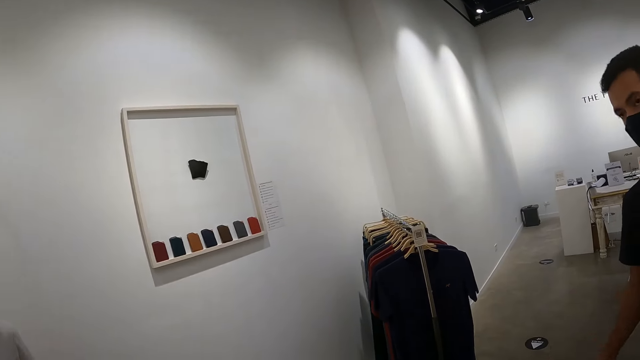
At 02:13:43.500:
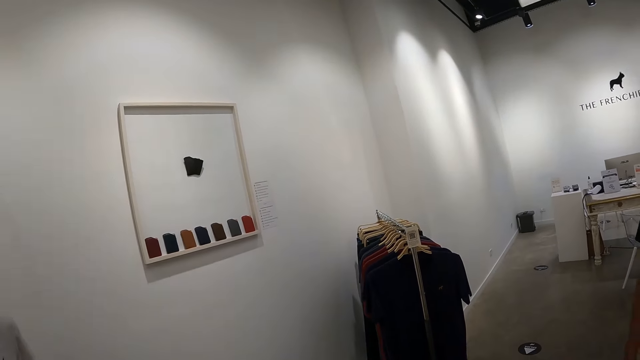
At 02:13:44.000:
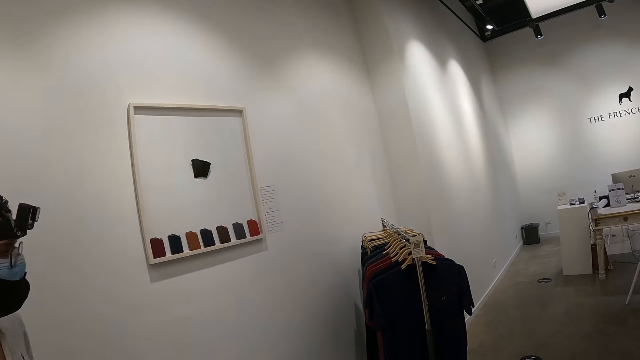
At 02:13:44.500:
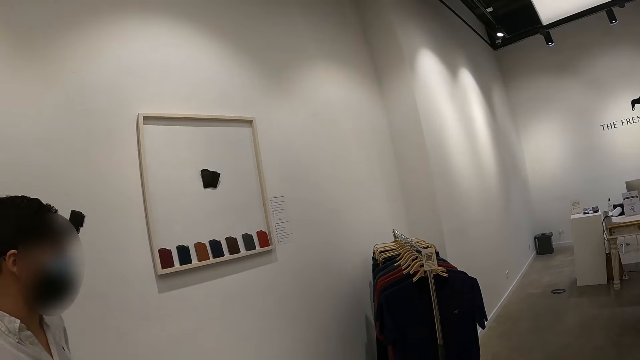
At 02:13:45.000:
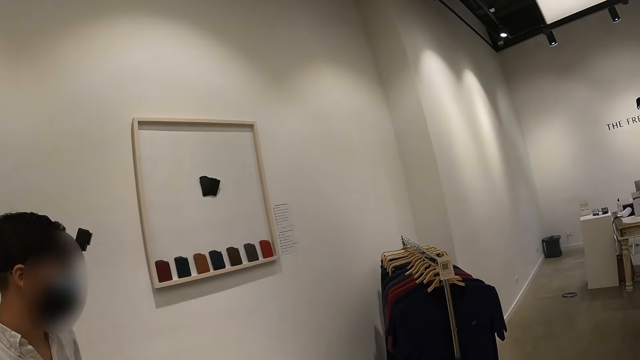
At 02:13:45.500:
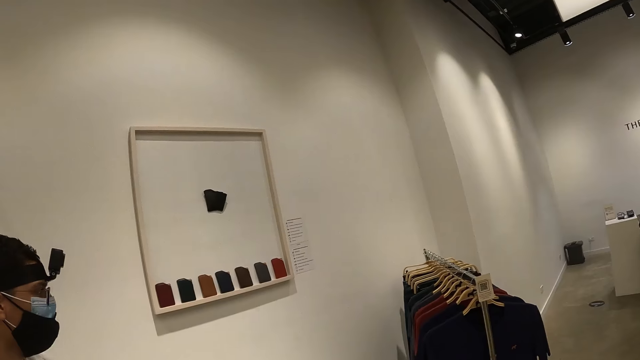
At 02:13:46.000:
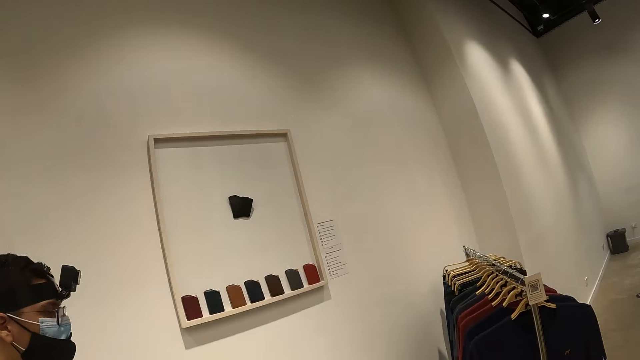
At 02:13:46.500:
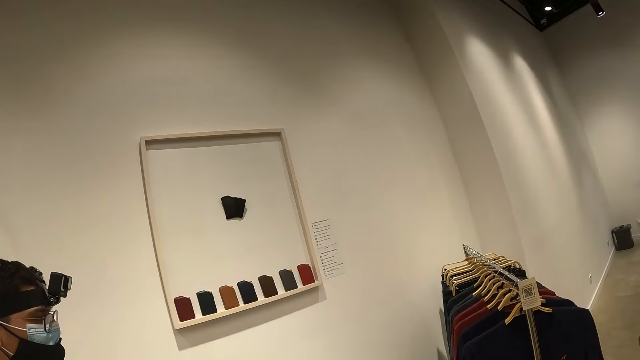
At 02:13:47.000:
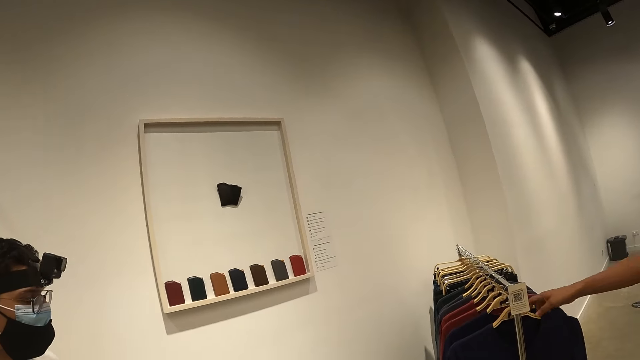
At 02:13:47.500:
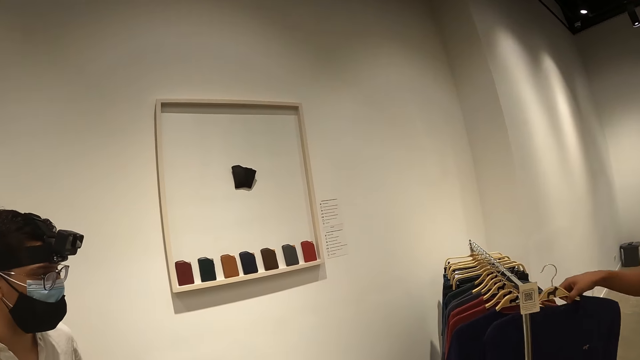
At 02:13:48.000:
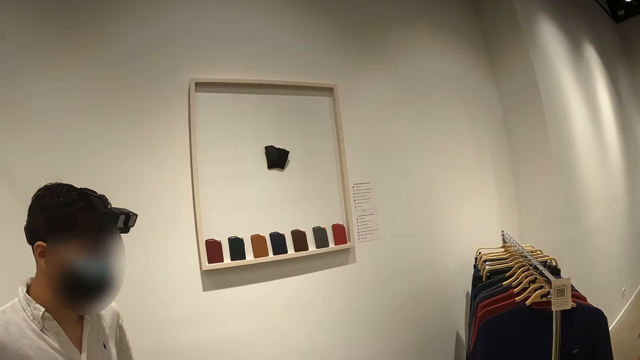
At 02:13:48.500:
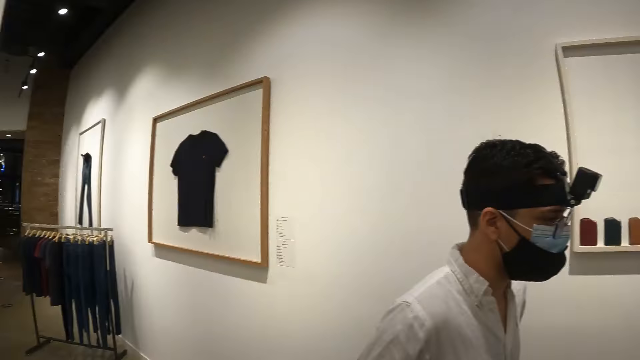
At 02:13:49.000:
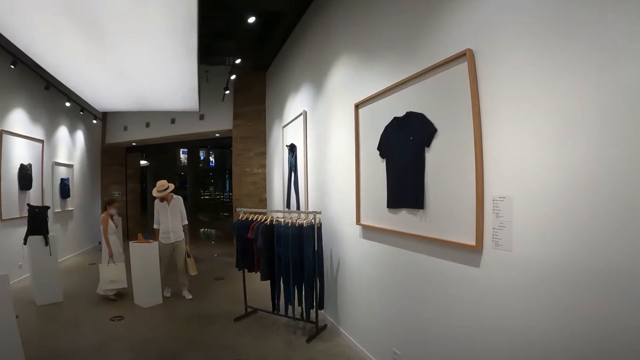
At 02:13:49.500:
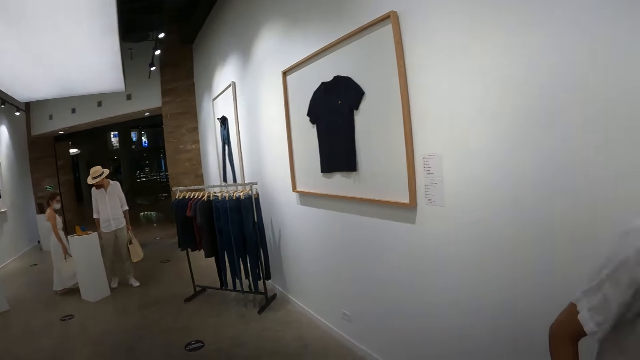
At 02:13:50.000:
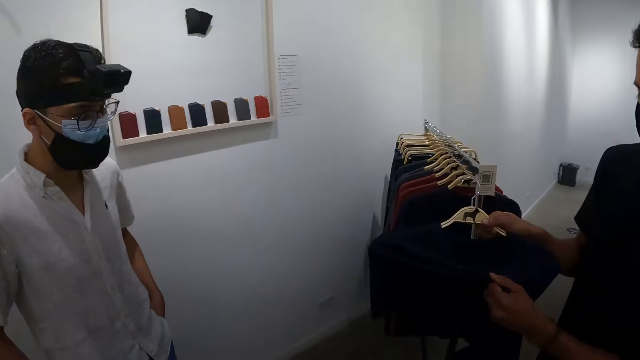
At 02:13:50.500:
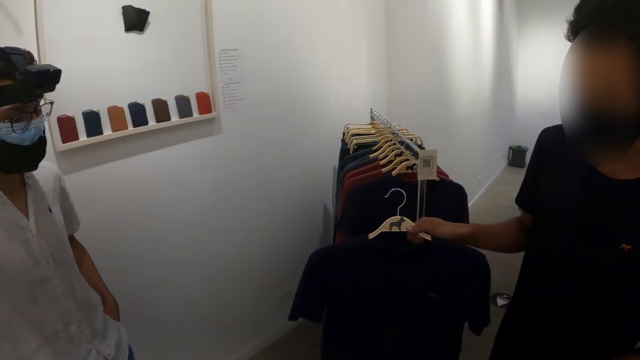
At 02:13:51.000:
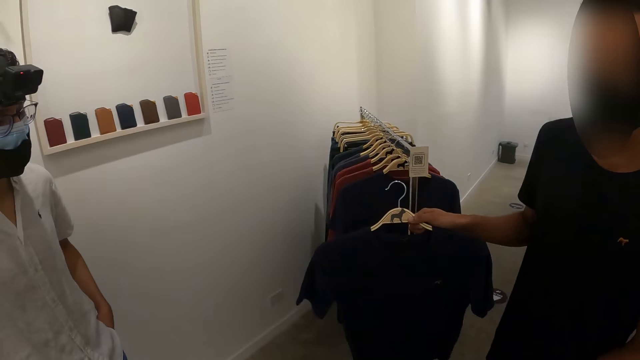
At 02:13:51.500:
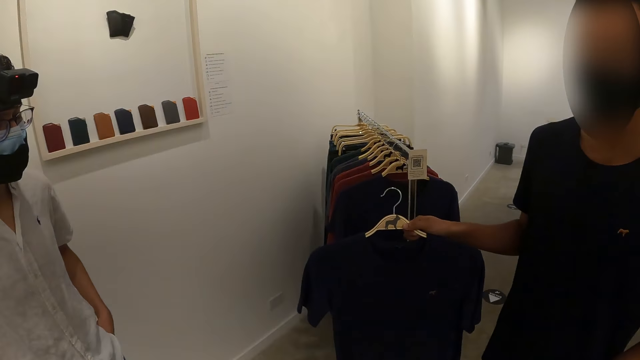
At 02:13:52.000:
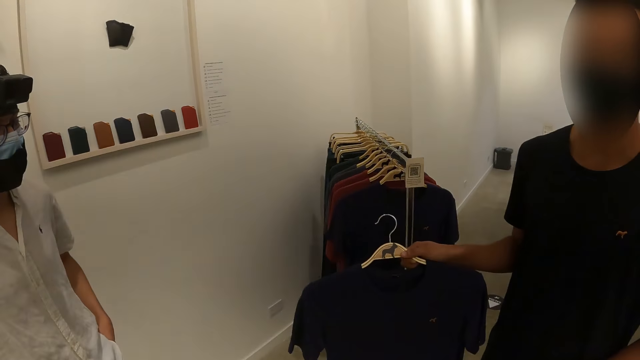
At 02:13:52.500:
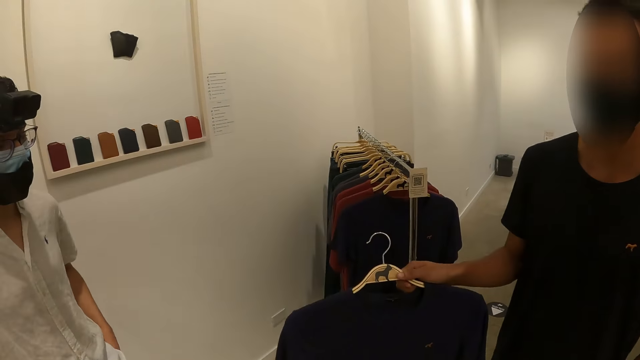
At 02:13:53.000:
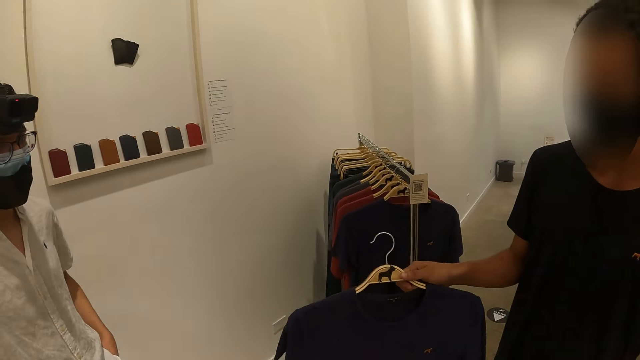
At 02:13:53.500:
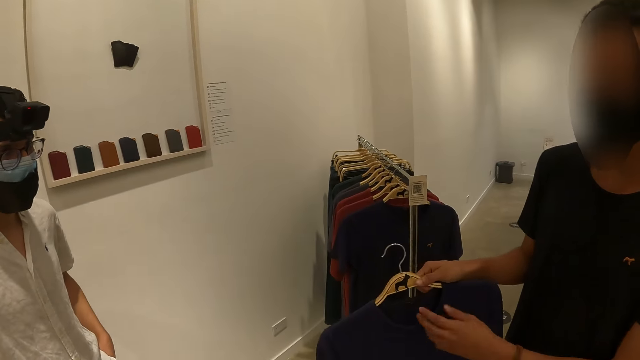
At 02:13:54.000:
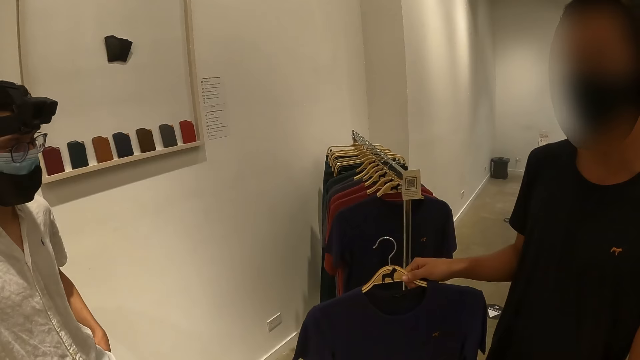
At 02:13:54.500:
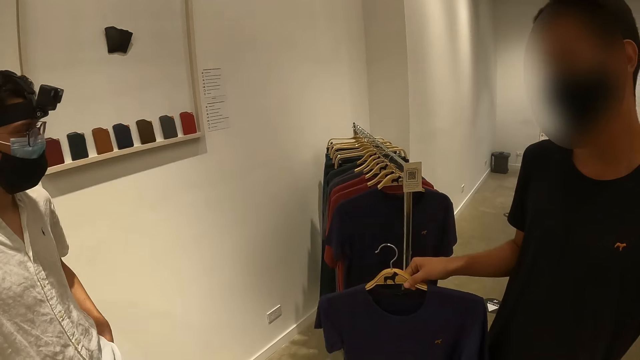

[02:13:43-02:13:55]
The man picks up a cloth from a cloth rail in the augmented store with his right hand. The camera wearer looks around. The man removes his left hand from the cloth in his right hand. The man shows the camera wearer the t-shirt.

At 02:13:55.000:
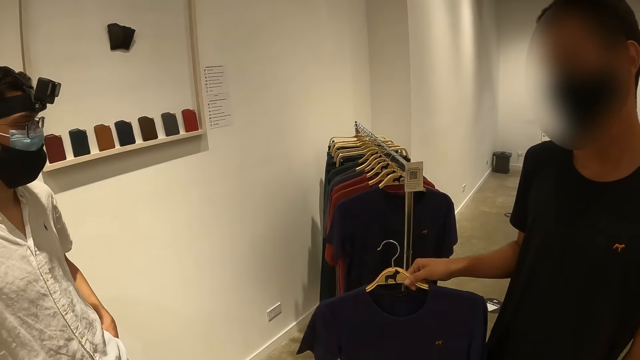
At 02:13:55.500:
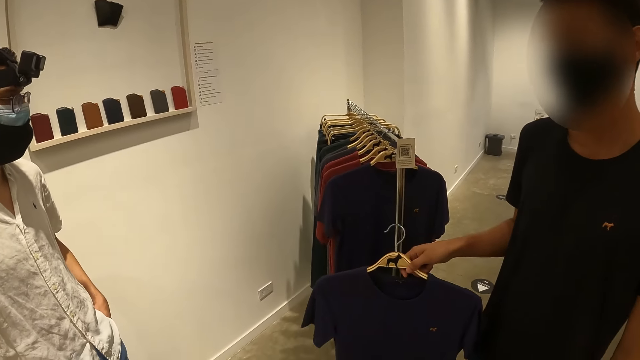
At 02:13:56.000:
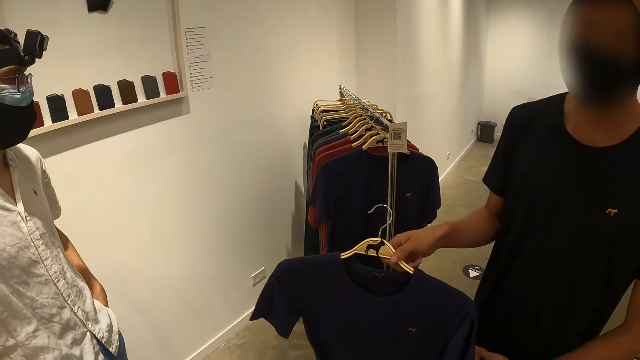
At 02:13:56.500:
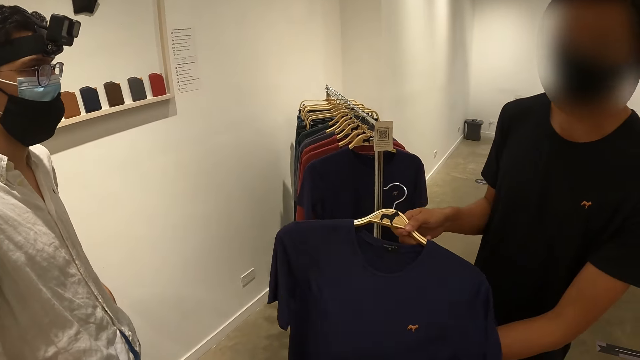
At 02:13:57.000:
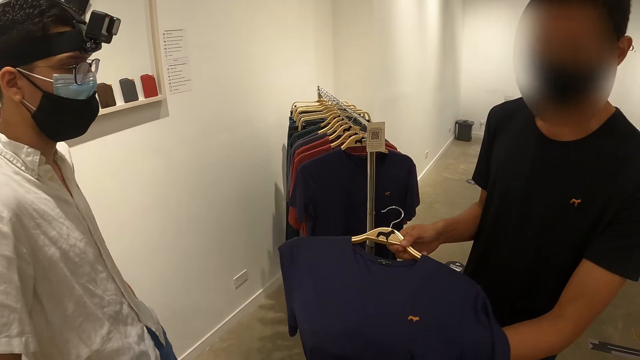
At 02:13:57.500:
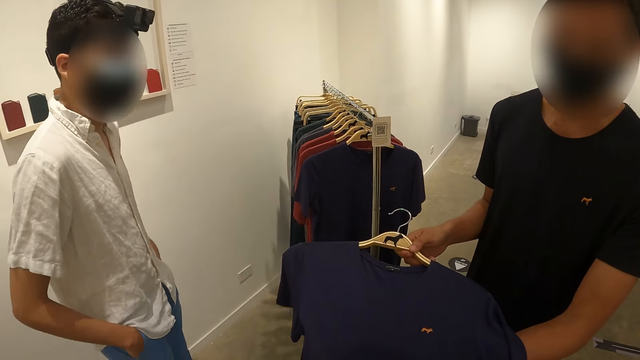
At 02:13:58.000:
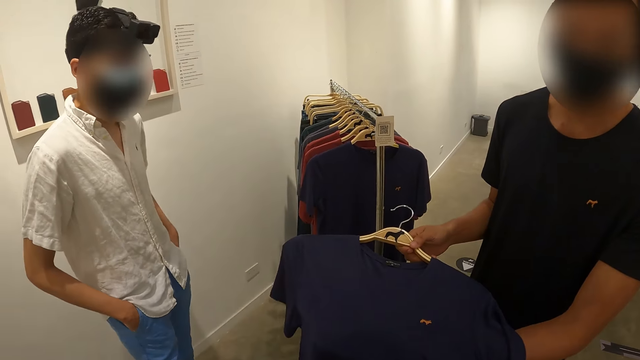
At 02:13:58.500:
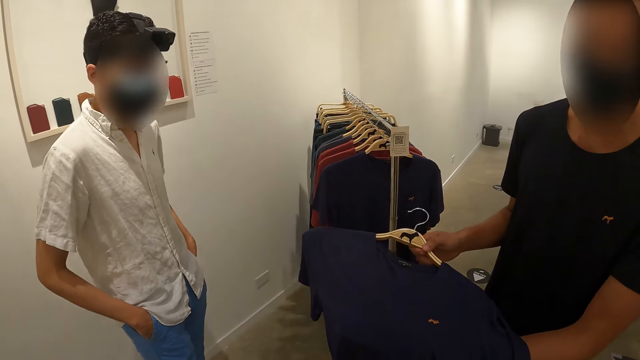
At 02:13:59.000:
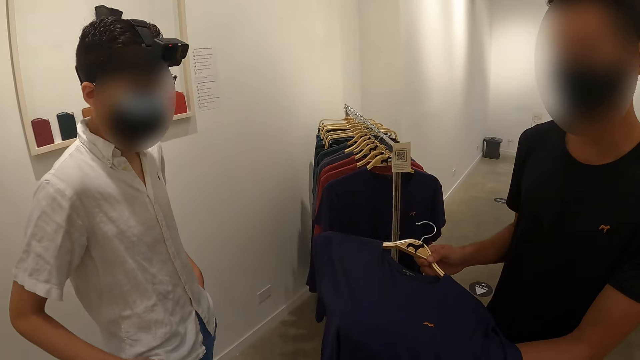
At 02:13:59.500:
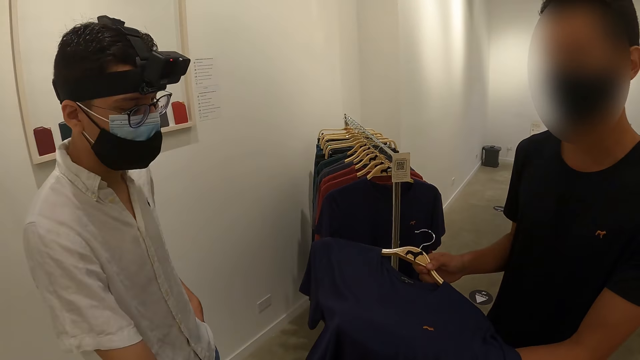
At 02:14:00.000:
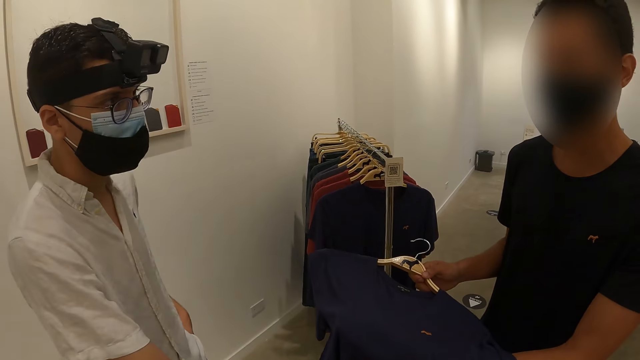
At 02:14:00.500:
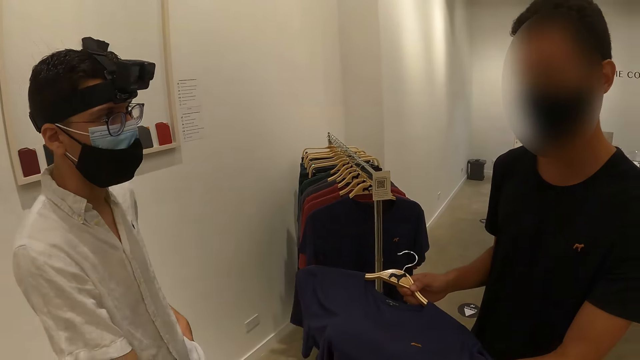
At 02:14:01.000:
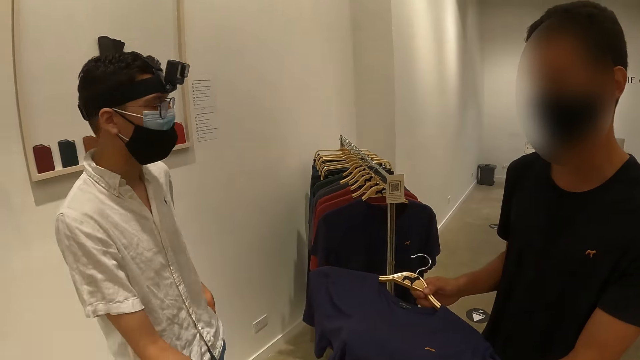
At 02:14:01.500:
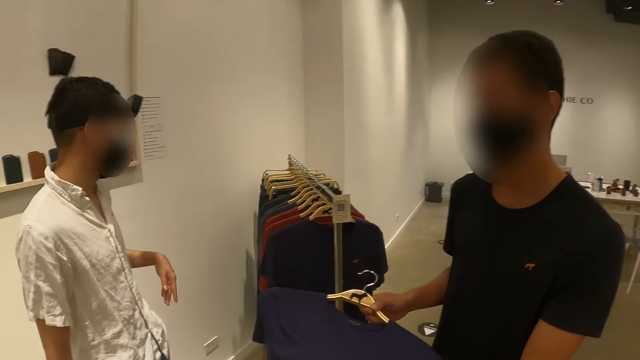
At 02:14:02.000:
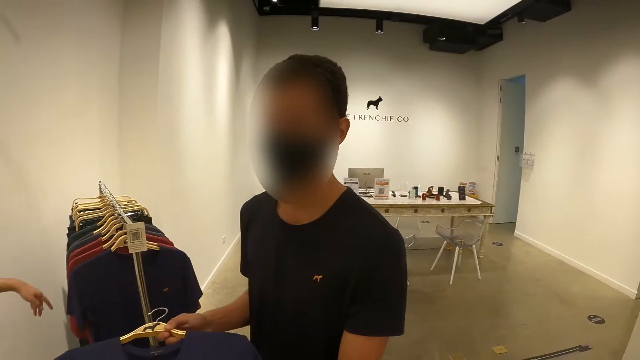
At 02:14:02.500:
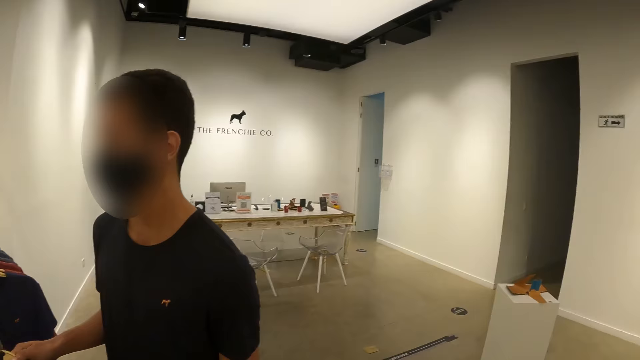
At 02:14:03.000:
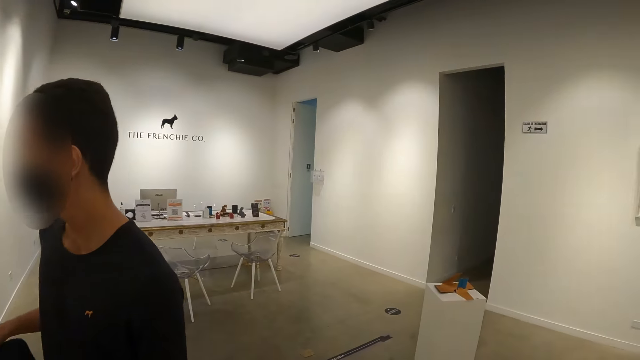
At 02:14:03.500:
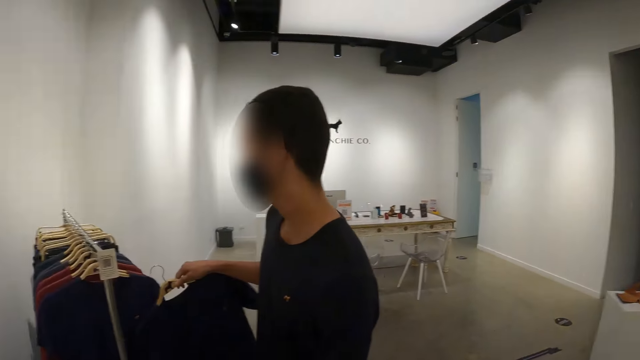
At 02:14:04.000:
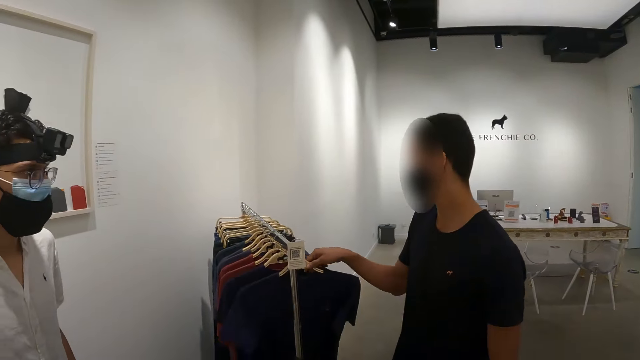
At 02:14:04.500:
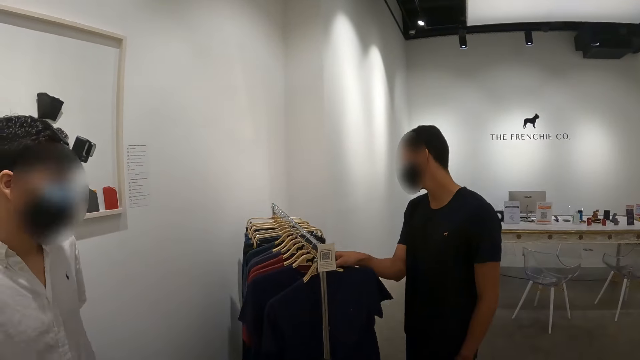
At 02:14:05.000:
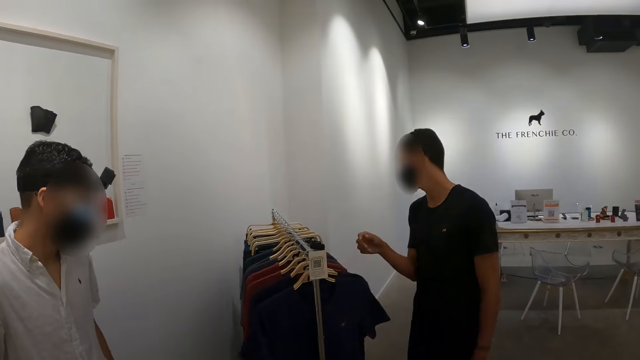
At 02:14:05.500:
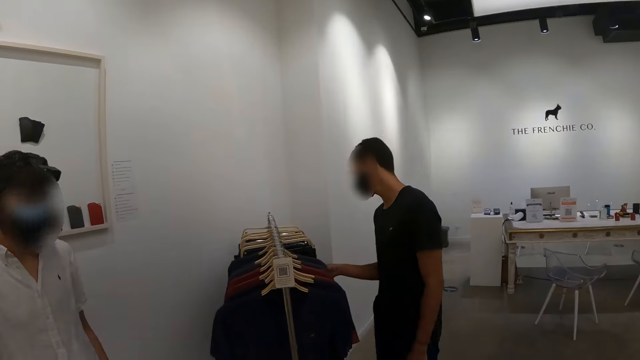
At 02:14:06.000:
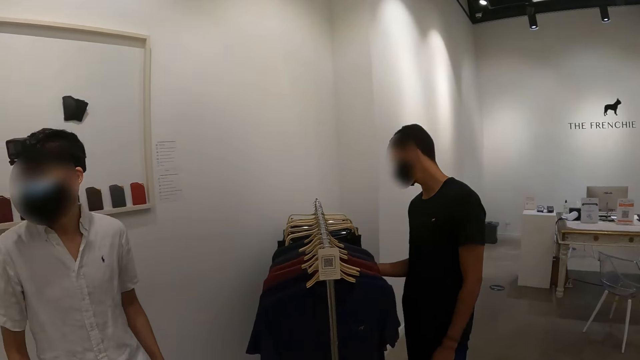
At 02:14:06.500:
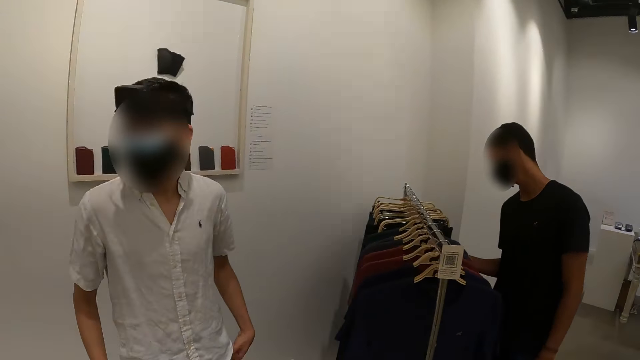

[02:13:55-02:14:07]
The man touches the cloth in his right hand with his left hand. Another man points his left hand to the cloth rail. The first man hangs the cloth in the cloth rail in the augmented store with his right hand and examines cloths in the cloth rail in the augmented store with his right hand.
